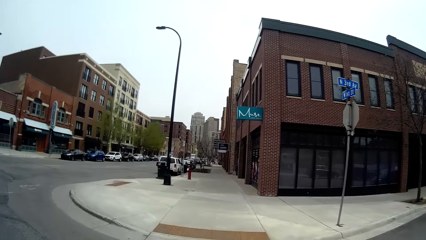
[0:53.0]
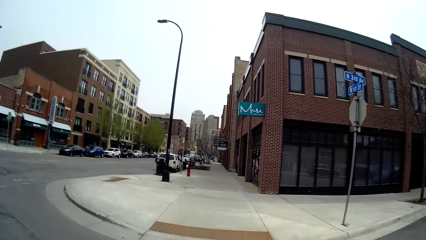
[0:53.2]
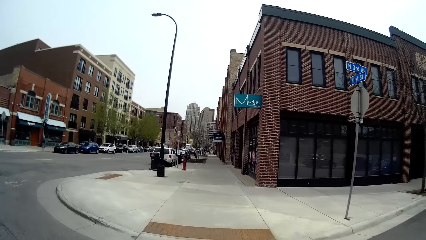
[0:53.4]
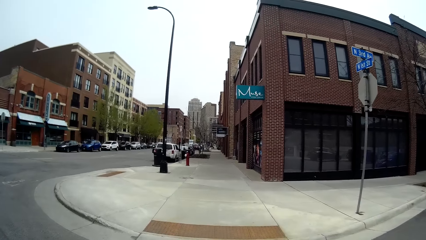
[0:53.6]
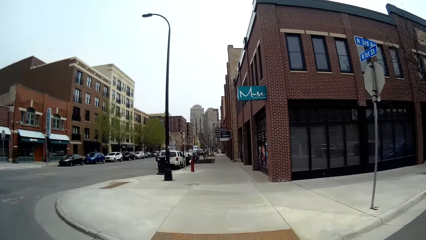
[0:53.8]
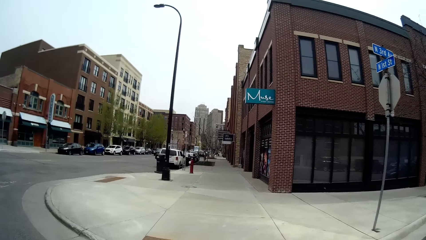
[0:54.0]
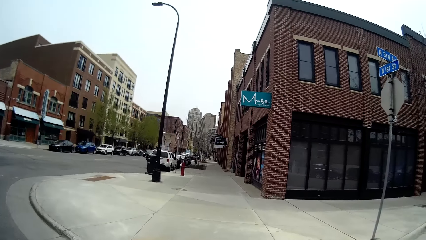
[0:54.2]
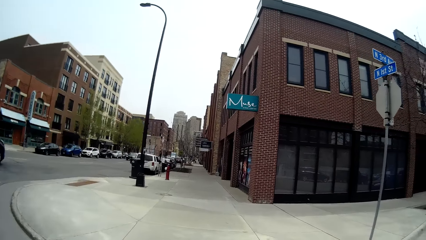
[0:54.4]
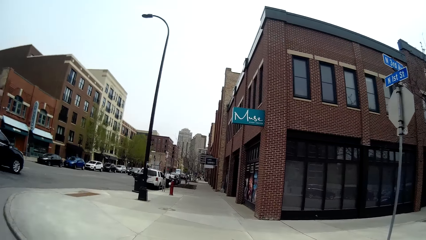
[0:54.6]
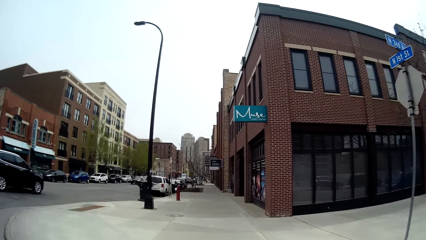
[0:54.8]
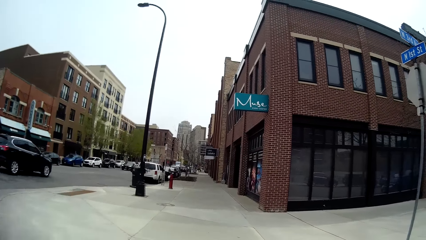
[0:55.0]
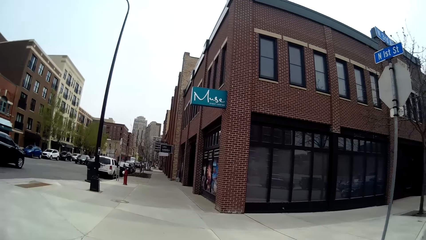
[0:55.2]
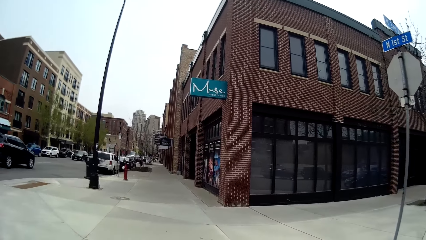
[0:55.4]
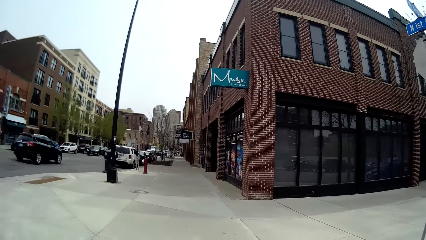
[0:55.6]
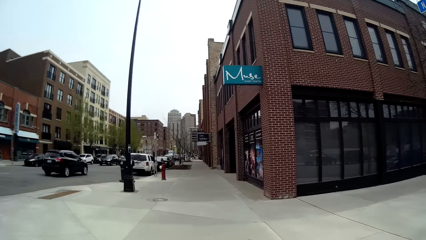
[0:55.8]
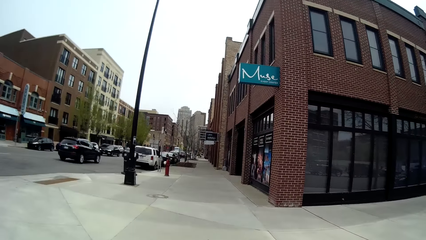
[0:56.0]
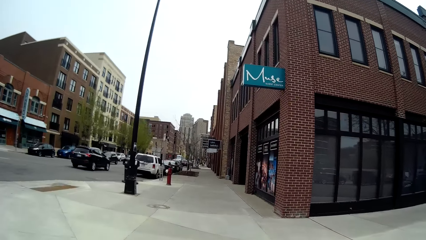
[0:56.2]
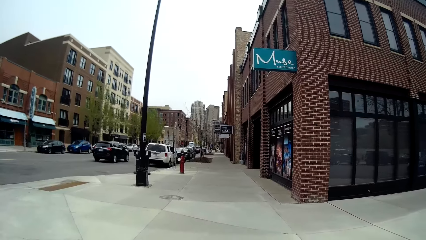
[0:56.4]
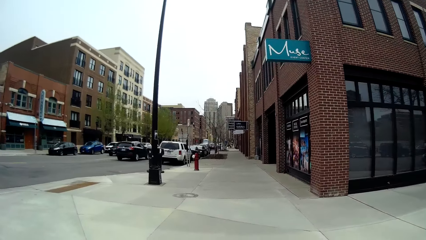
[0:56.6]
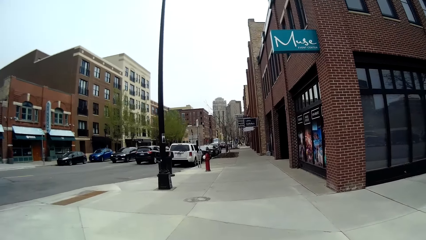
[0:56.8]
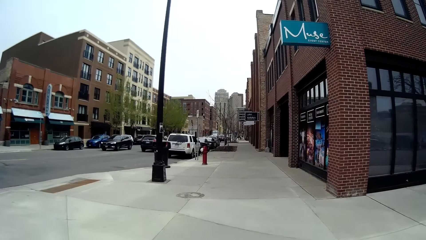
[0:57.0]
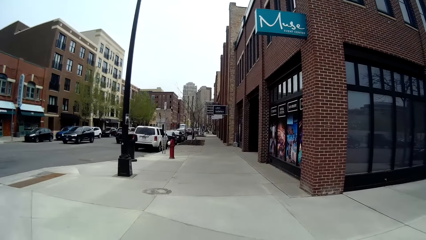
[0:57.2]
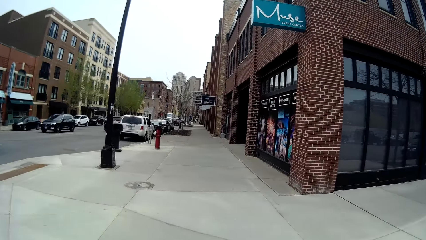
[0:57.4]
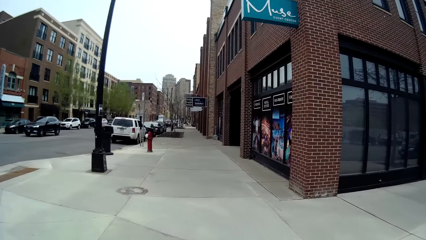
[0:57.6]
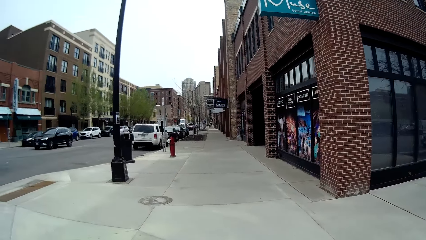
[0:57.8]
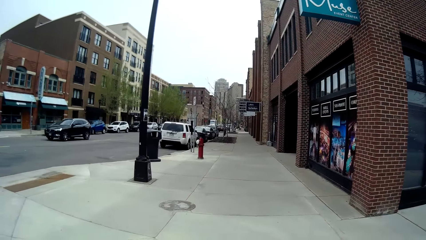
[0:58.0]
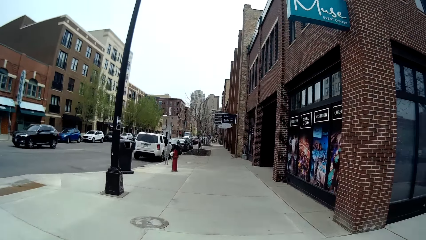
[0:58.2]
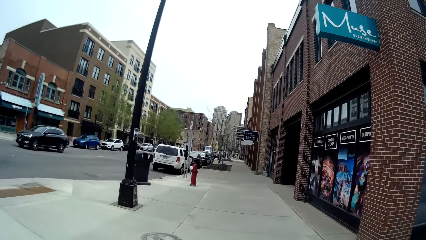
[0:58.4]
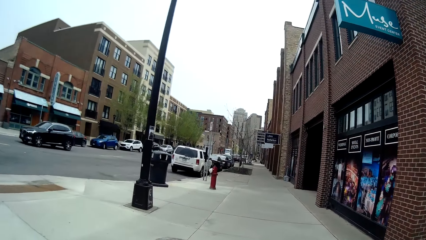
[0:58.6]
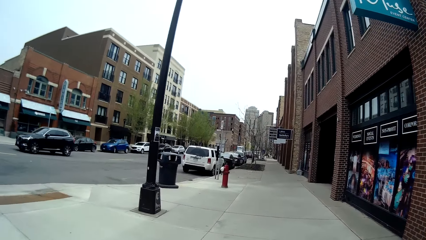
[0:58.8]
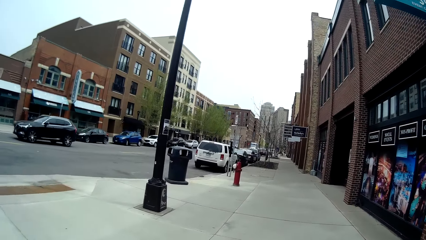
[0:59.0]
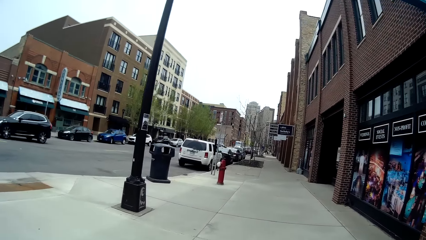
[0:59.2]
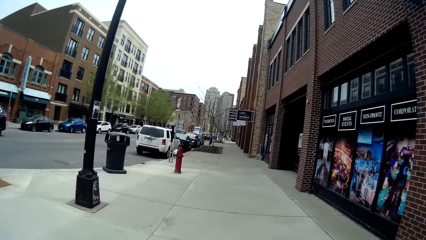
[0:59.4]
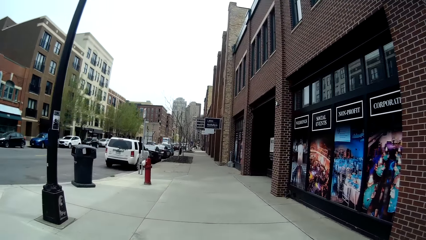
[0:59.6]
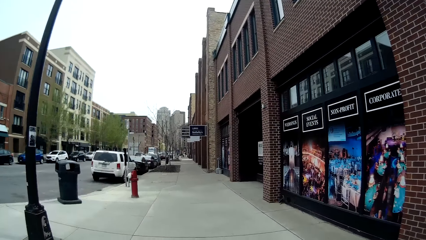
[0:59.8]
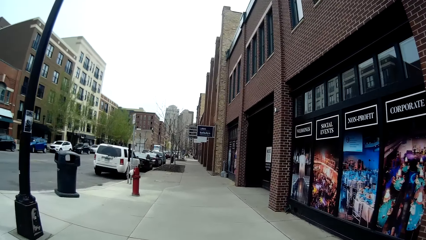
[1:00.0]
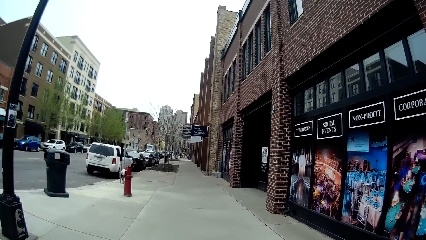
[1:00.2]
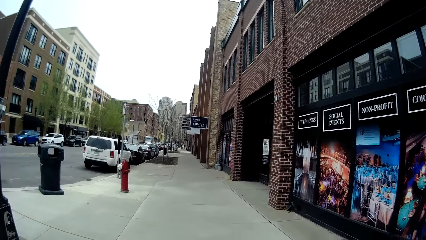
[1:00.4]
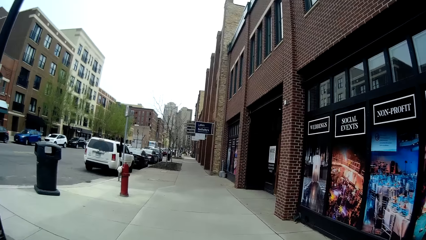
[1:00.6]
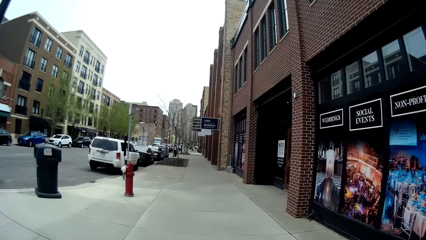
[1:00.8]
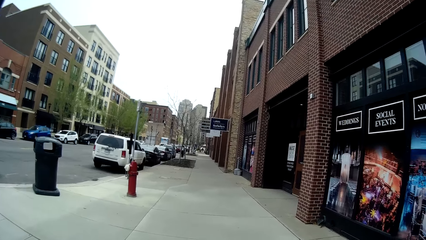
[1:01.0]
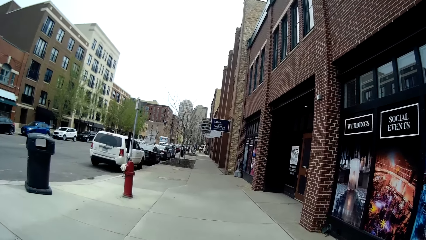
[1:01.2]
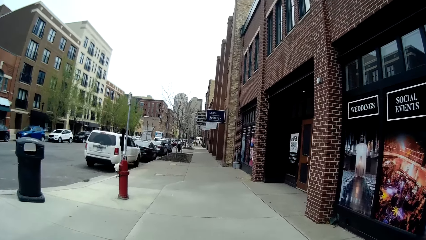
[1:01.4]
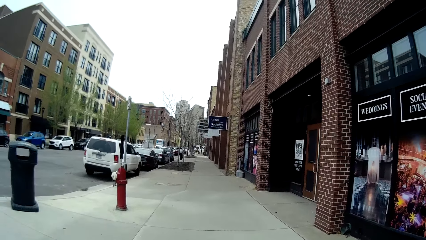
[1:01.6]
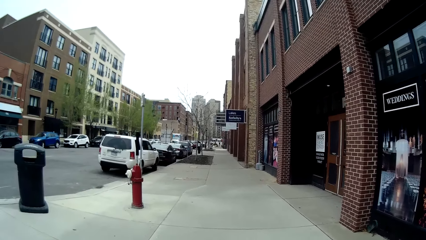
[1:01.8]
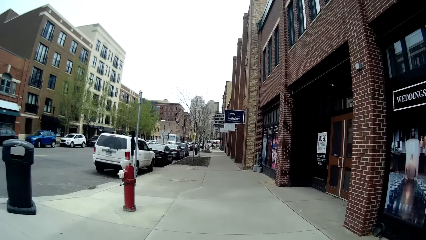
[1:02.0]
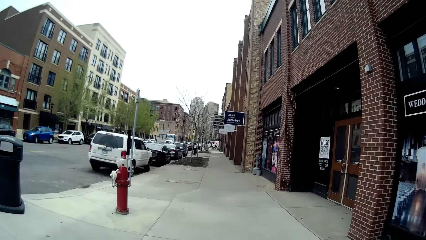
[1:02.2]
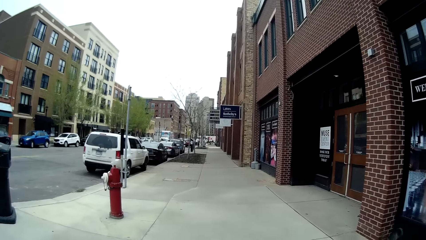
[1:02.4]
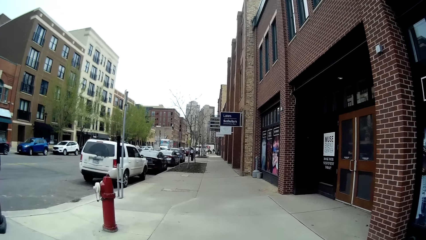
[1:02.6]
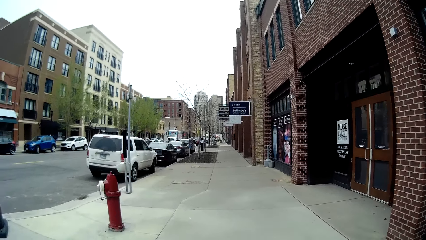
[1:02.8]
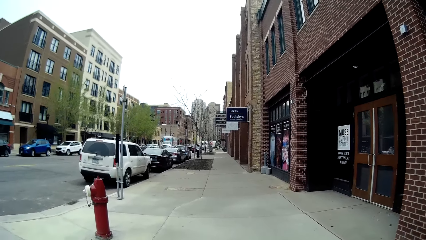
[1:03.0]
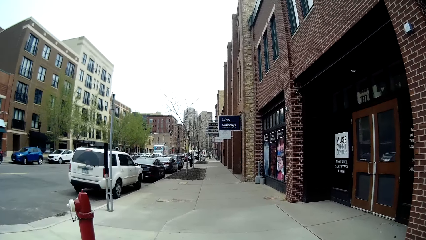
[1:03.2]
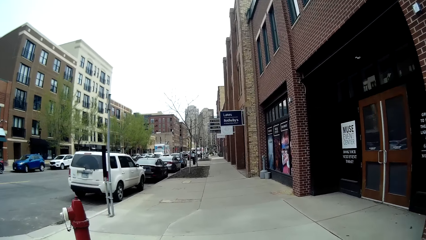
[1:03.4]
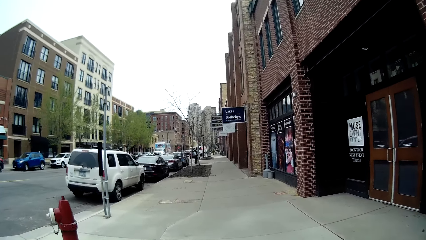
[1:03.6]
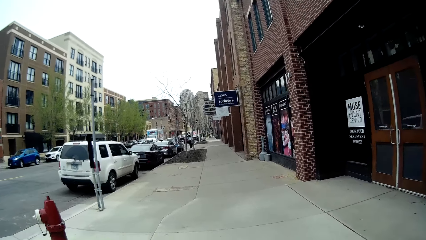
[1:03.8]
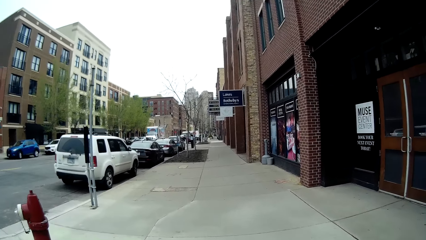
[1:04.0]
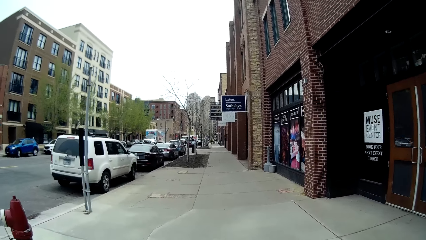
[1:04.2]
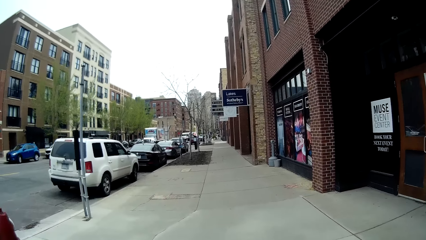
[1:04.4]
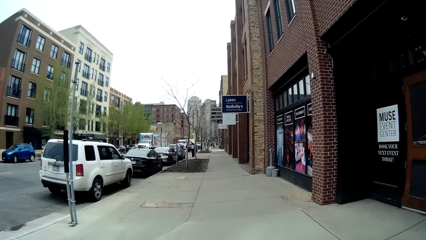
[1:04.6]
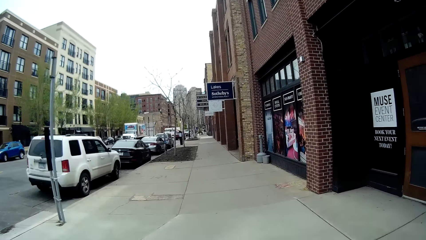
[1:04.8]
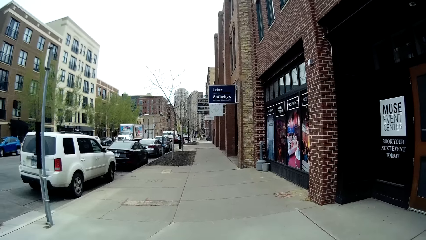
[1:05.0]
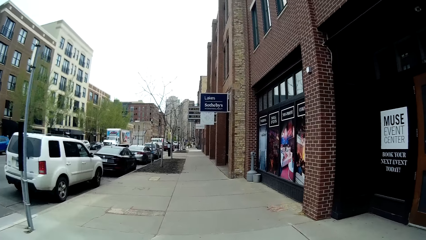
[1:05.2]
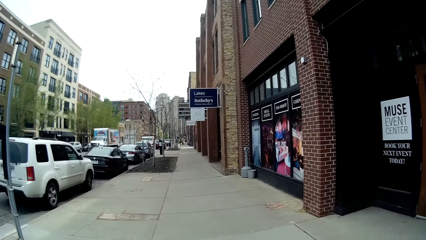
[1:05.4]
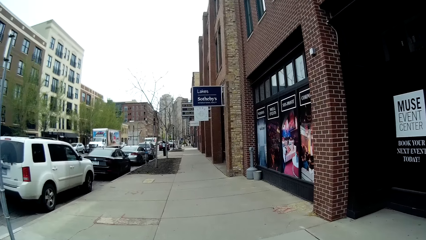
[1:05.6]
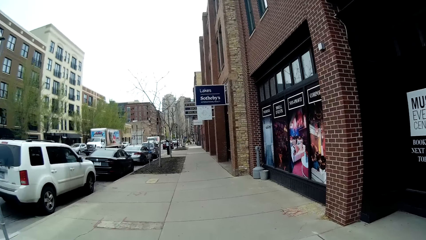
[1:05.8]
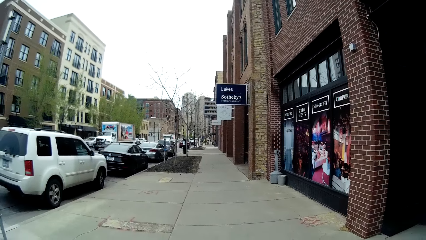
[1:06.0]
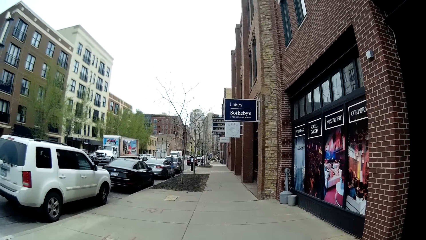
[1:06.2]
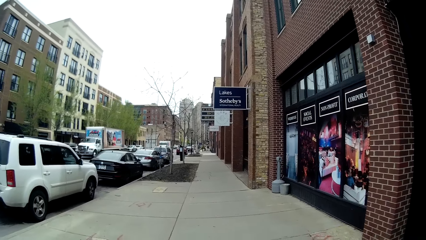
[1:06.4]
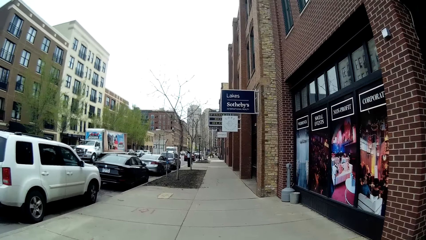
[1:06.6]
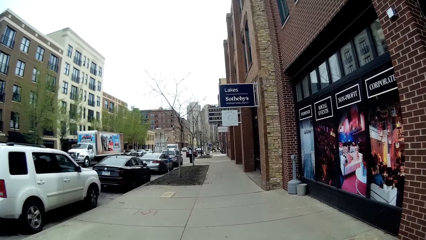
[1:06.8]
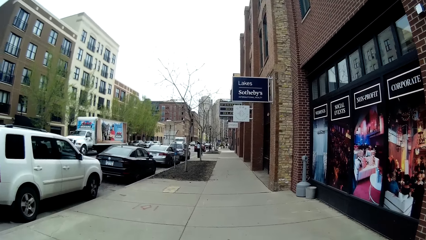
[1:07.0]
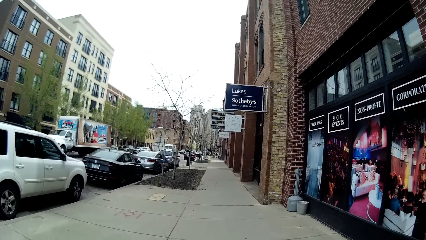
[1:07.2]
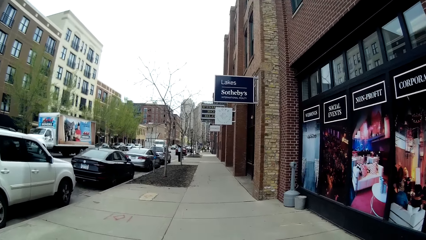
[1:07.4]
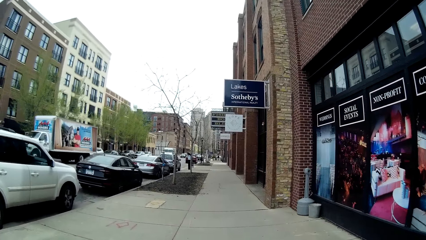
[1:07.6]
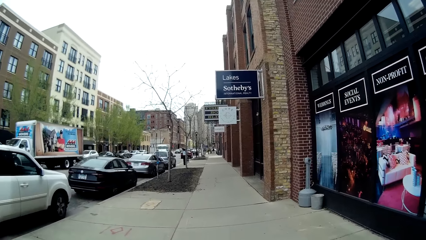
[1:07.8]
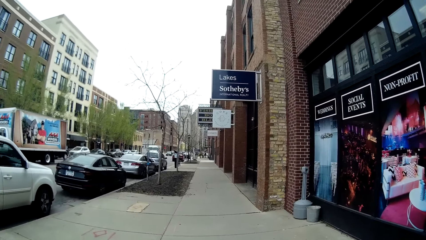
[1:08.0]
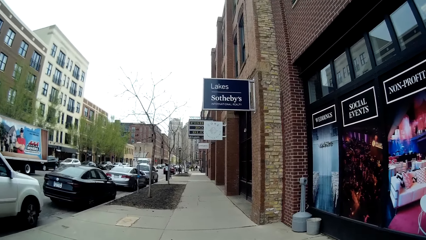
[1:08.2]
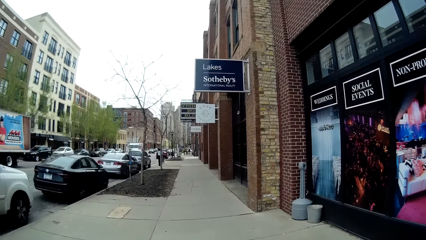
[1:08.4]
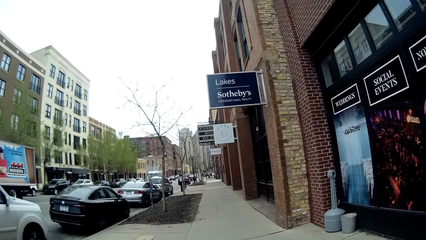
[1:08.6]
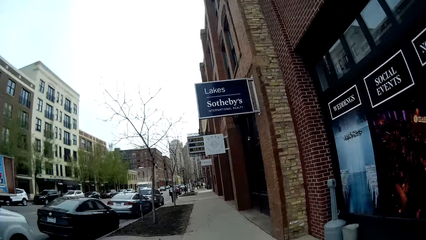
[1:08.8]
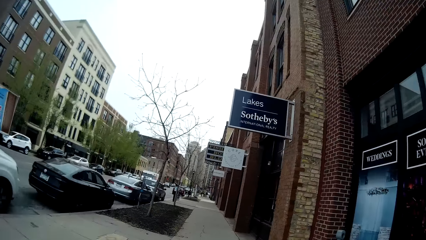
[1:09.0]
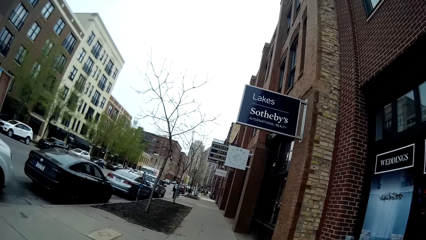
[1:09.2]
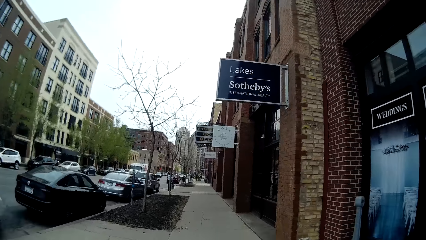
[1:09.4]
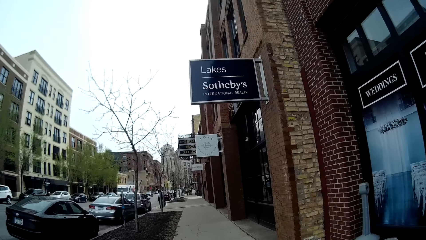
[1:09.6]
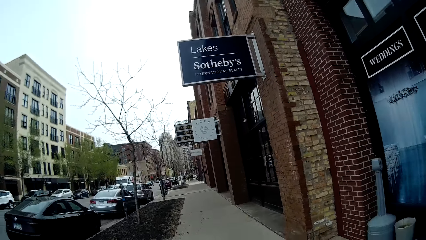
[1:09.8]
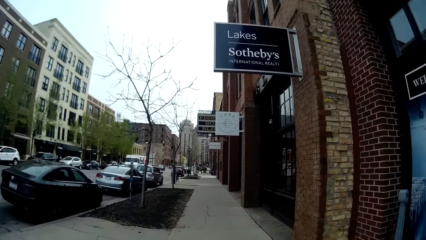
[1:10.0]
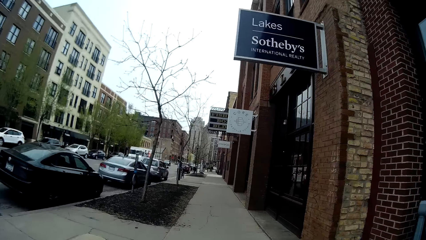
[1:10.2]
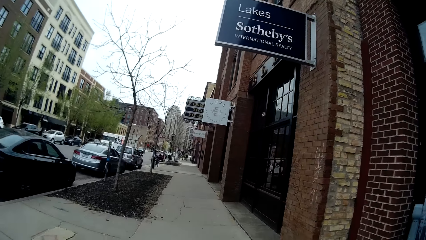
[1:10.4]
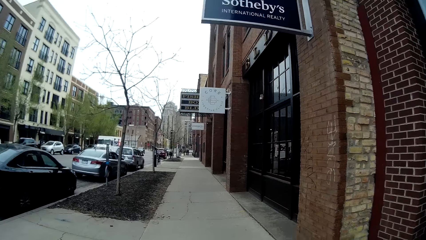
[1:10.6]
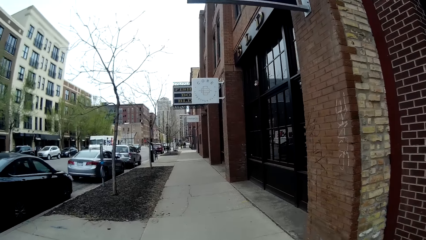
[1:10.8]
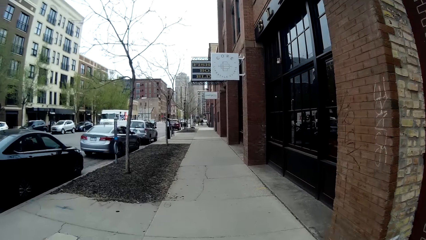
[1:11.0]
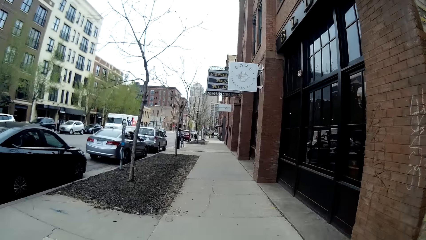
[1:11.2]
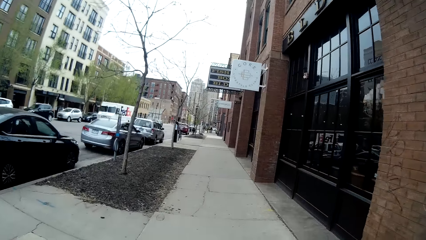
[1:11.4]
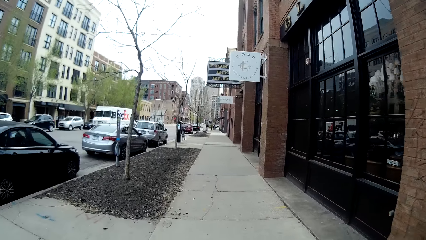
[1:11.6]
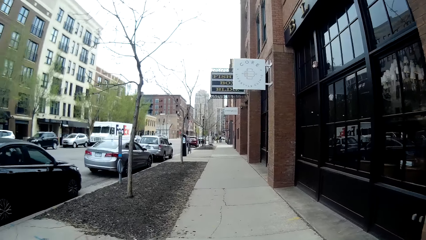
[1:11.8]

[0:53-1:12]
The camera wearer walks down a sidewalk.
